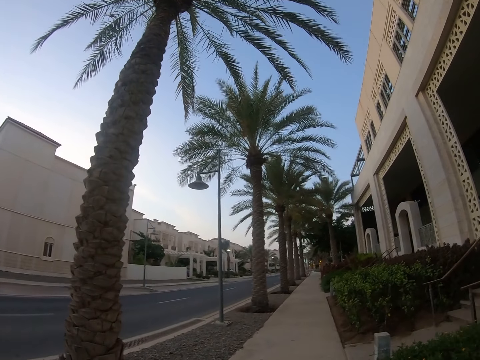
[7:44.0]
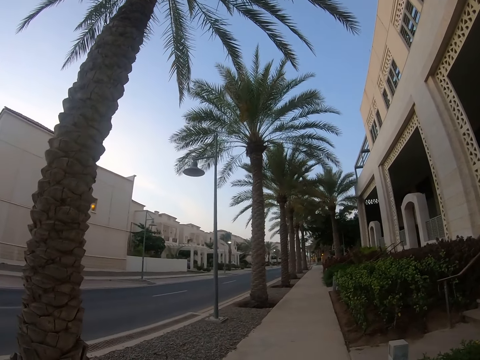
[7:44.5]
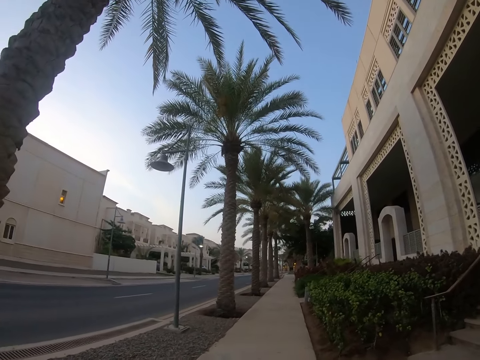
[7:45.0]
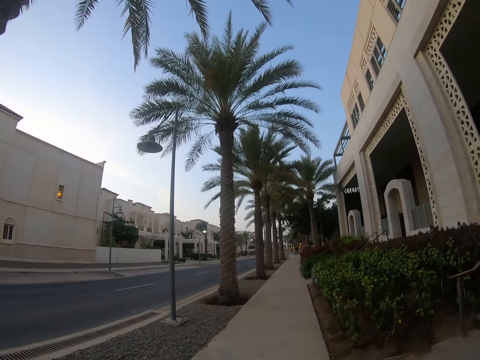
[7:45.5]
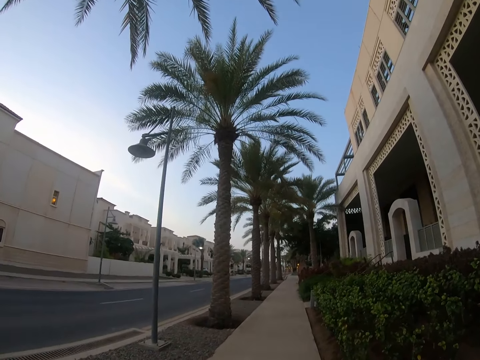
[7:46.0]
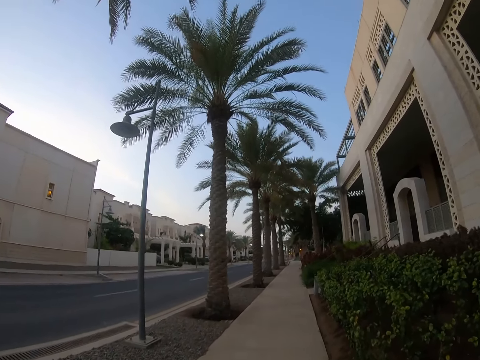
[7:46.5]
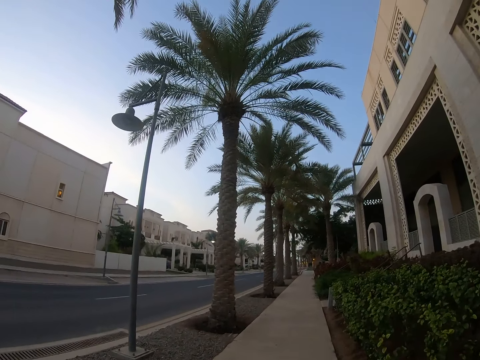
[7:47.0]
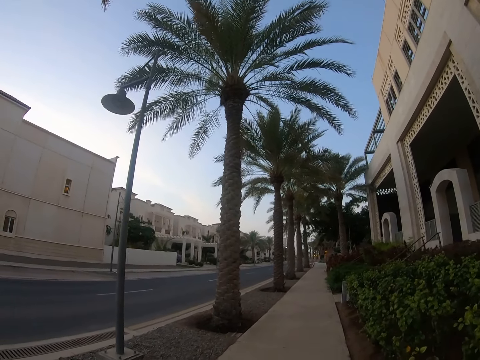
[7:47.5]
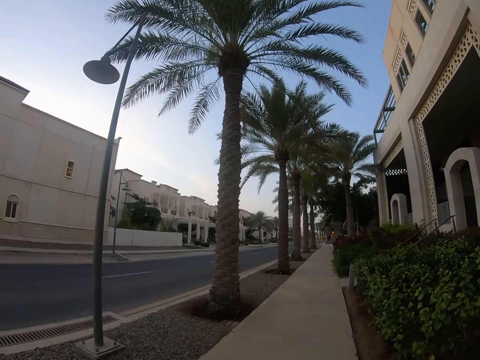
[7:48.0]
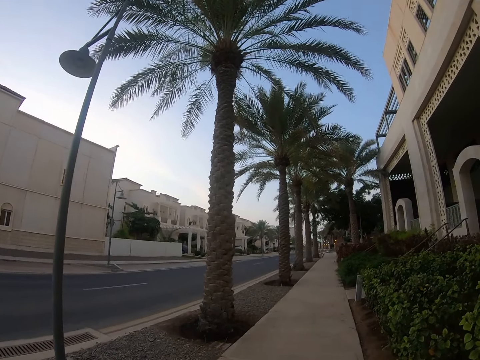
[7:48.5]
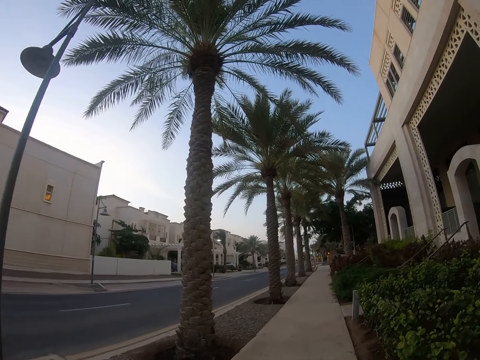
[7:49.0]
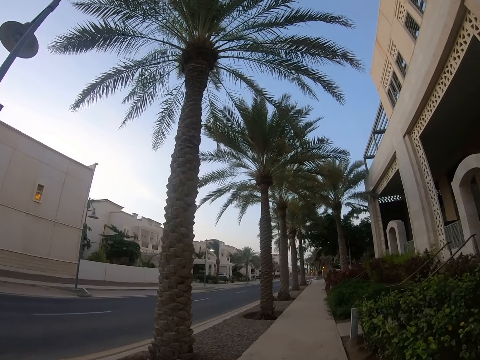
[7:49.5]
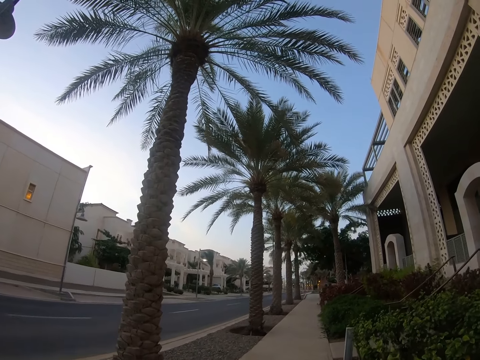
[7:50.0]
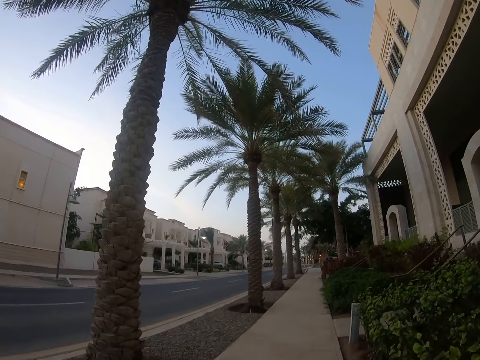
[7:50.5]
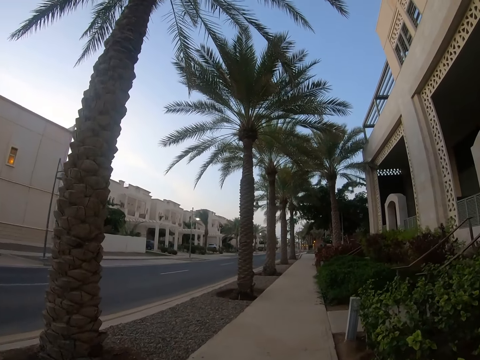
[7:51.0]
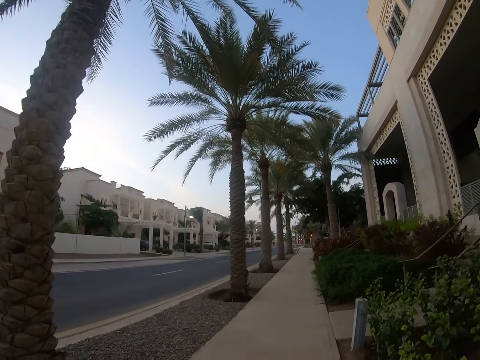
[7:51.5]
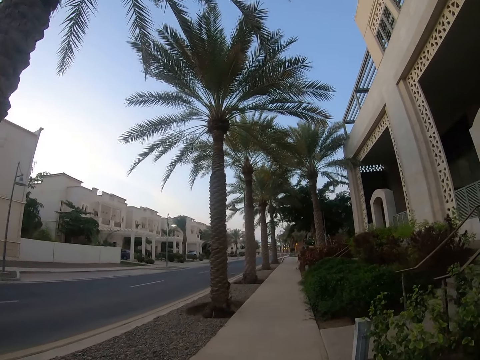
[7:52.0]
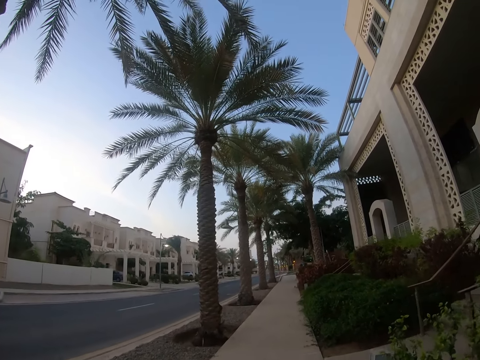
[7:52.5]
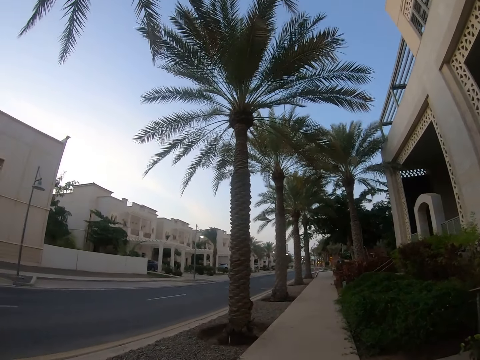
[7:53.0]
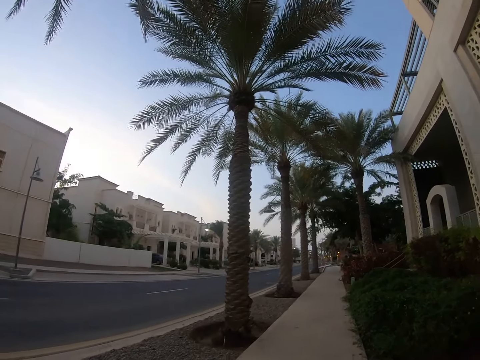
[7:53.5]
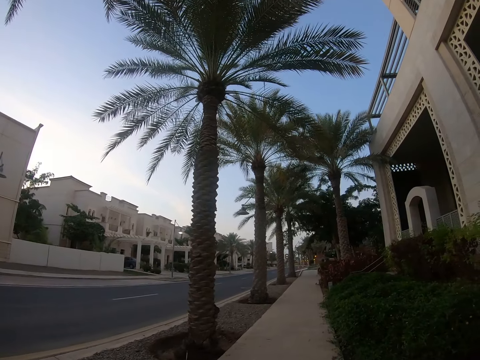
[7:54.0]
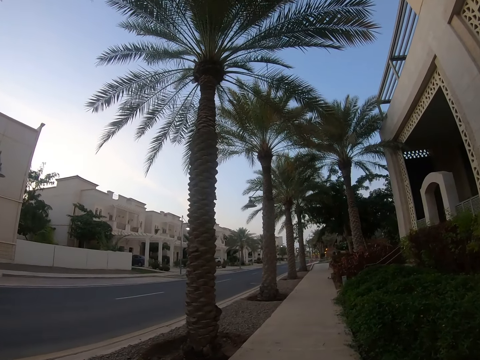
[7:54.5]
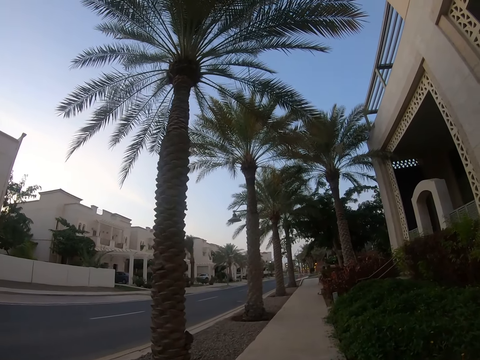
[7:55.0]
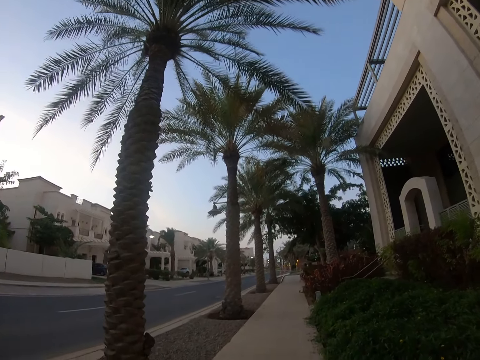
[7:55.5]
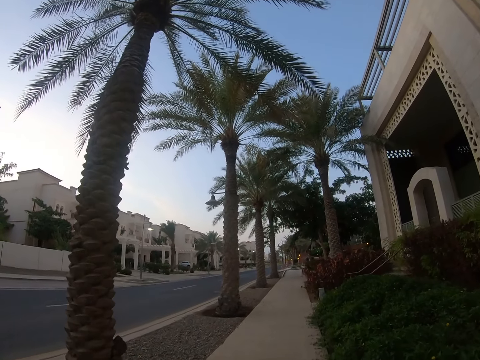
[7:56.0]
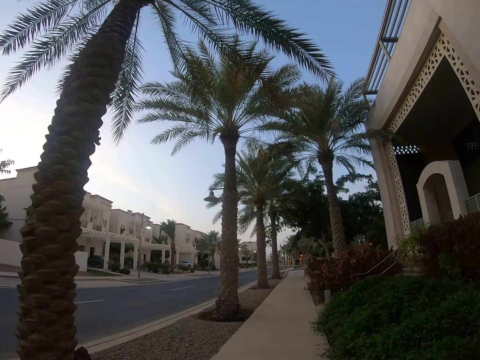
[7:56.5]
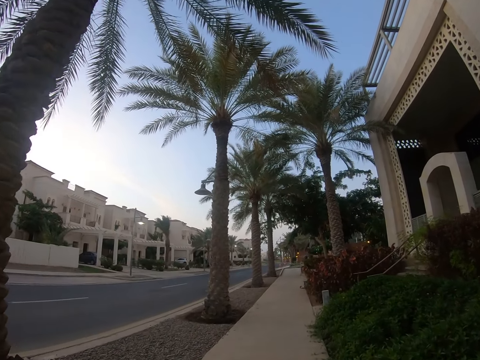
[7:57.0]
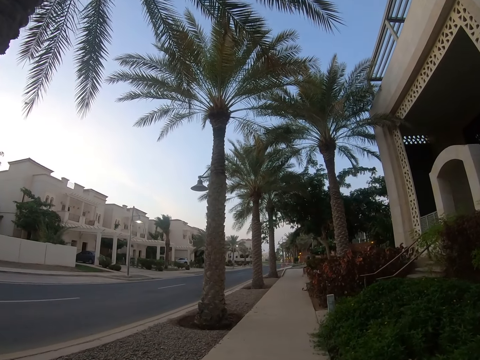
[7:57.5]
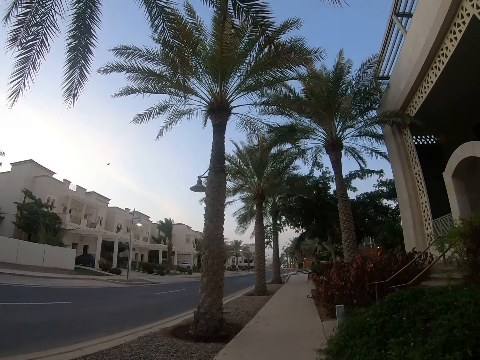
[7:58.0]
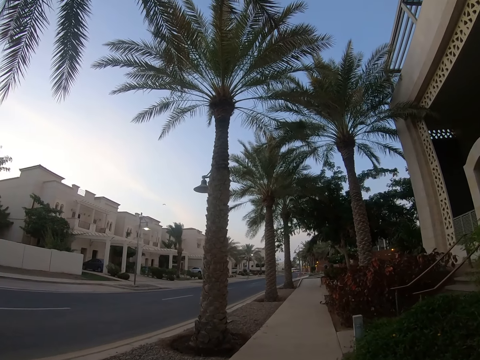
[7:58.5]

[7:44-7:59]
The camera wearer walks on a sidewalk.

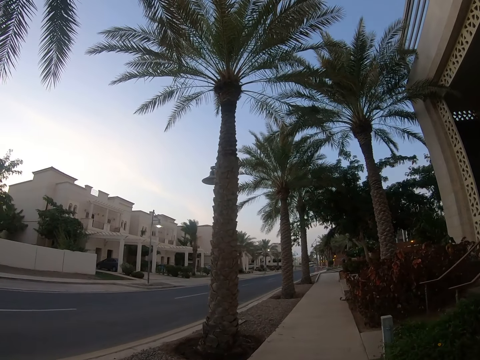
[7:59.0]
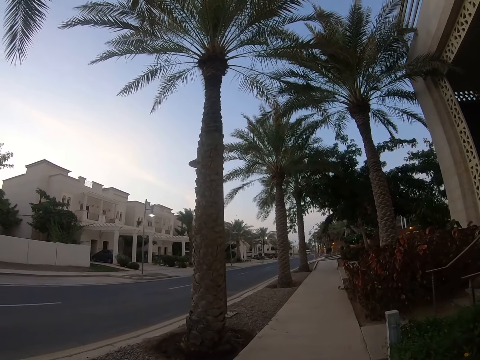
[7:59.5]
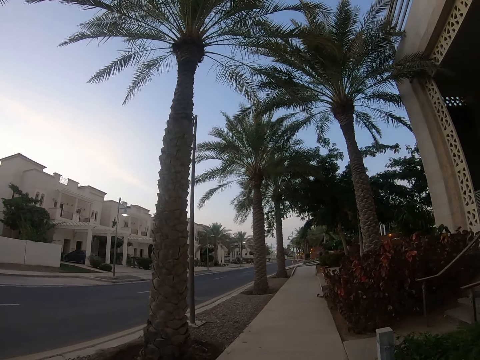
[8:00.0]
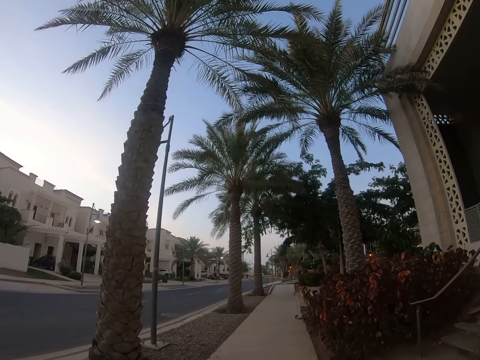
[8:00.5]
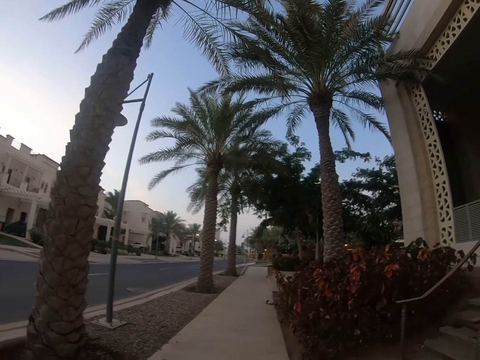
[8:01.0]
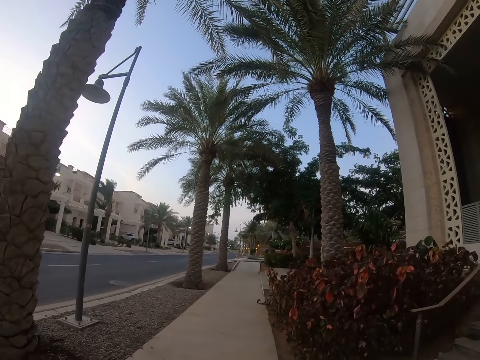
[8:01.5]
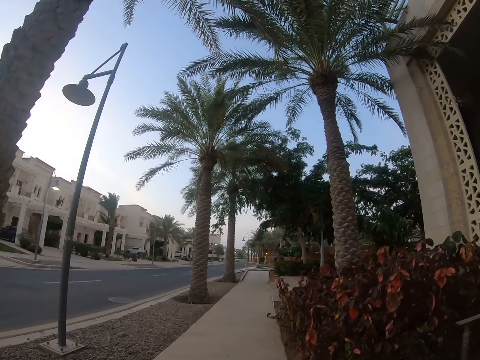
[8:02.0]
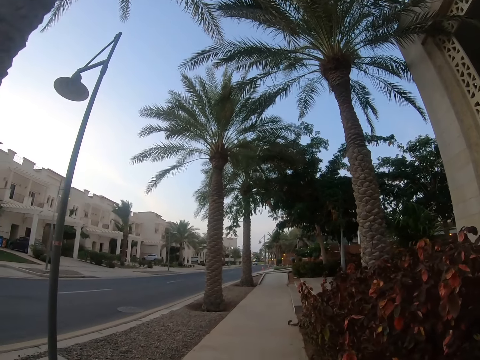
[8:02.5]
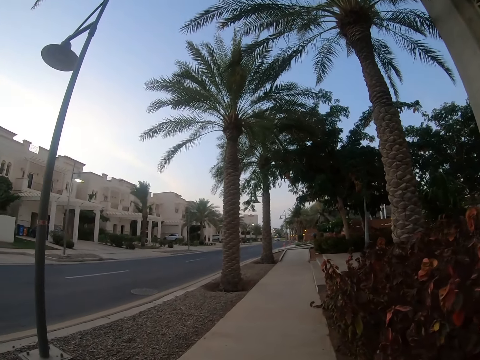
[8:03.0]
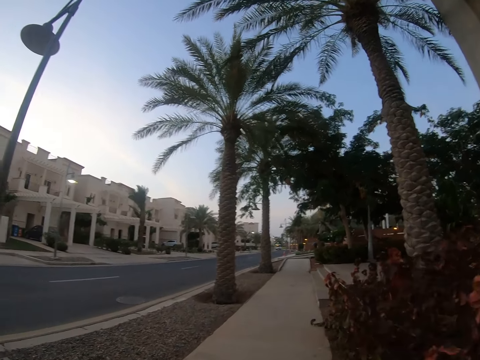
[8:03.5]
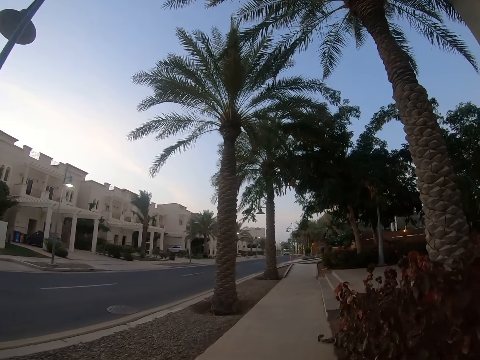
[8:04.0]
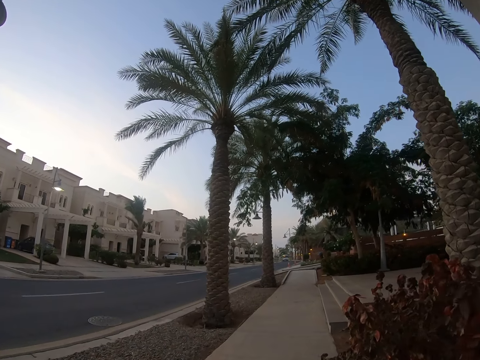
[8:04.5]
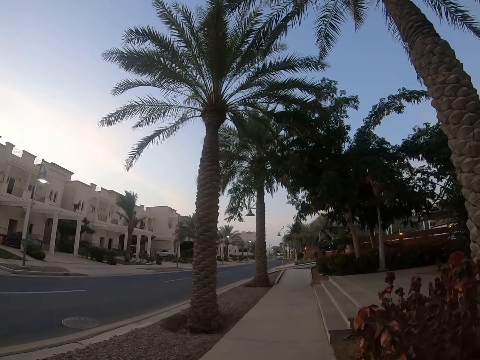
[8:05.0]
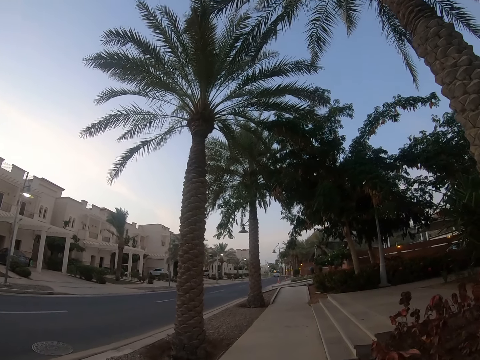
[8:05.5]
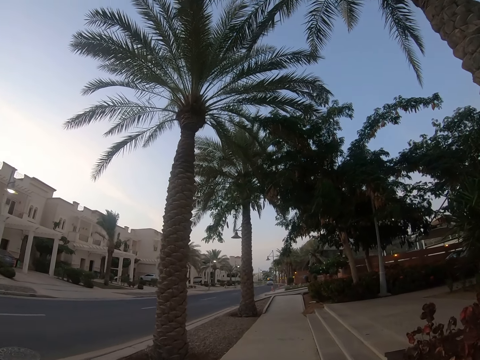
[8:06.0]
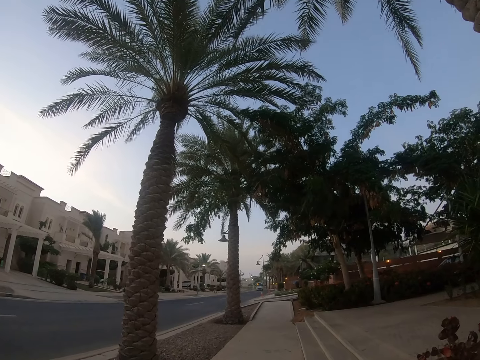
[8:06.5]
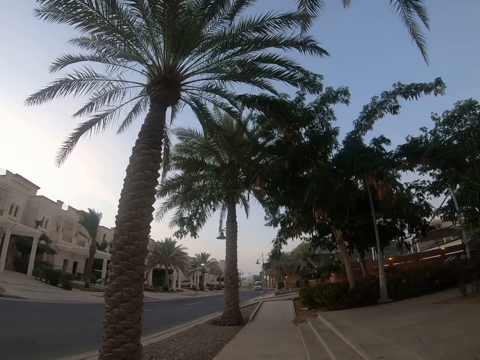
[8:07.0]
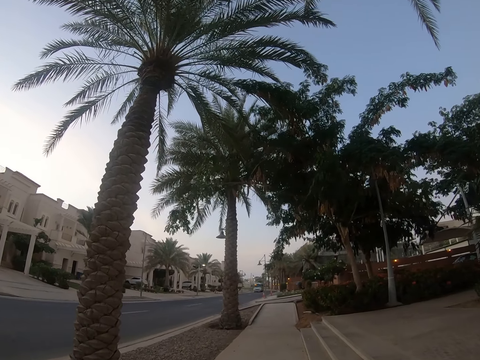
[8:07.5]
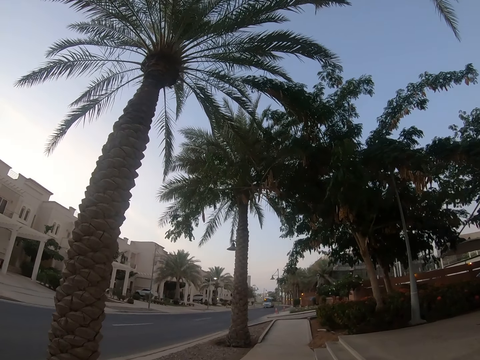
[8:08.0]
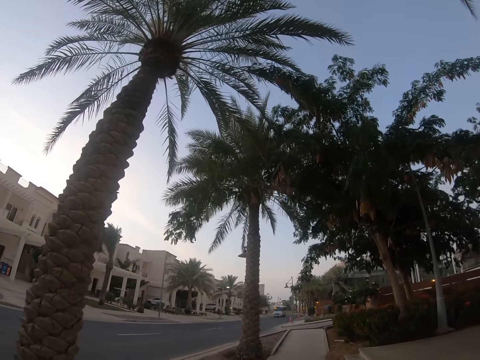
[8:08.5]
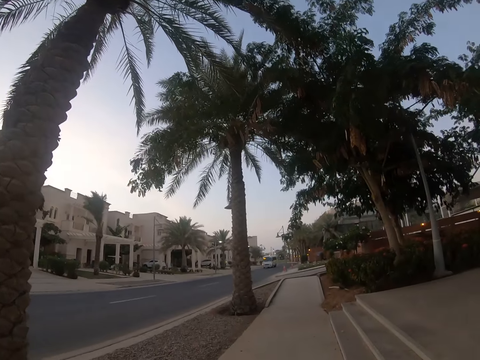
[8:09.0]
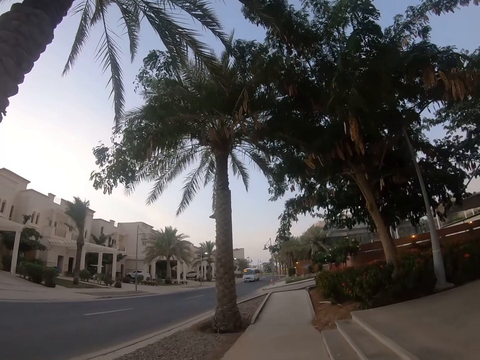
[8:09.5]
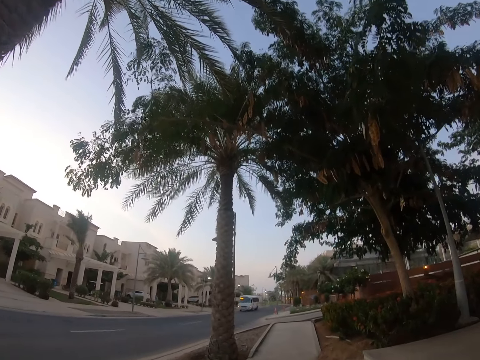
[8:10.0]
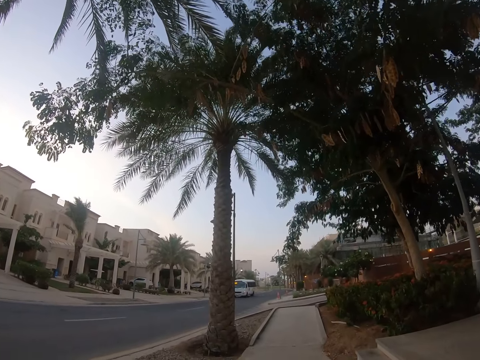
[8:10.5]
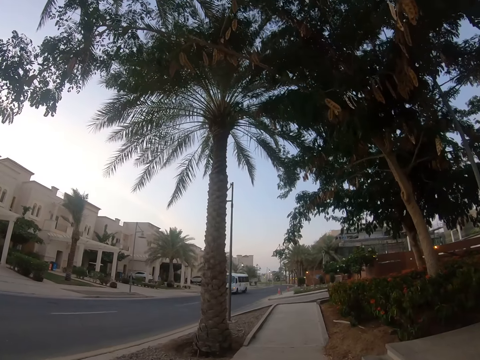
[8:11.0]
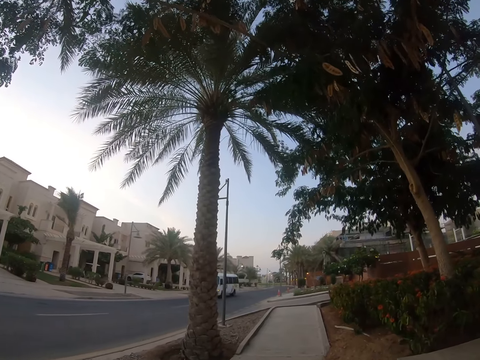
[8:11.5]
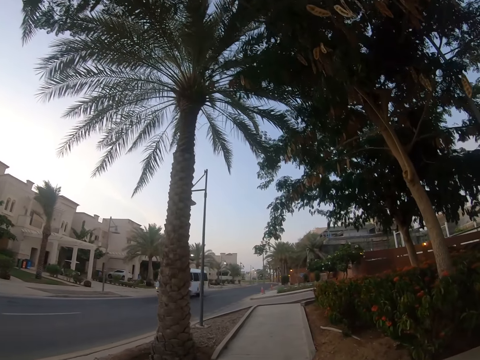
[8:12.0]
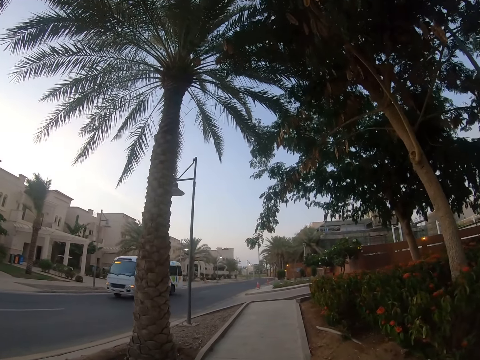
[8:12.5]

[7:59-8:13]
The camera wearer looks around trees. They walk on a sidewalk.
